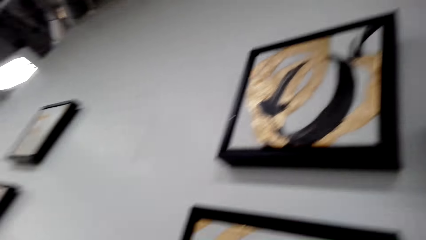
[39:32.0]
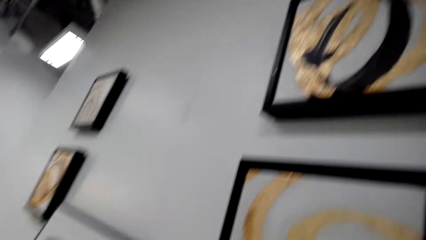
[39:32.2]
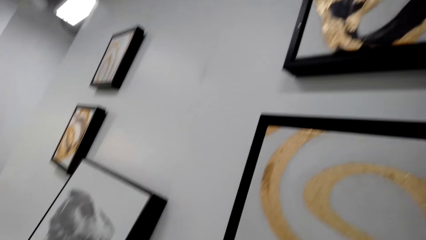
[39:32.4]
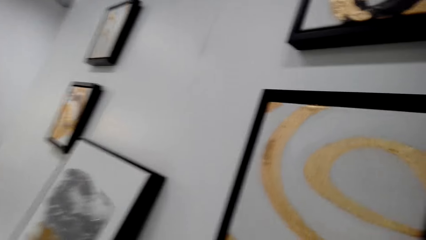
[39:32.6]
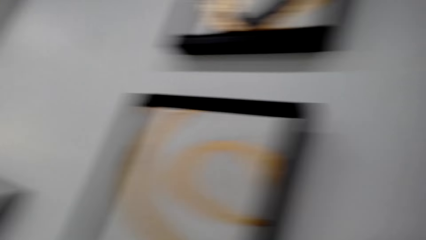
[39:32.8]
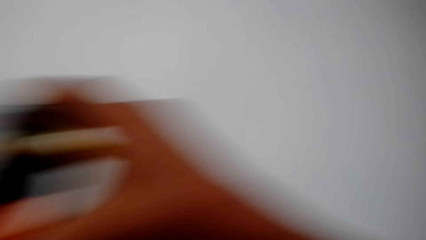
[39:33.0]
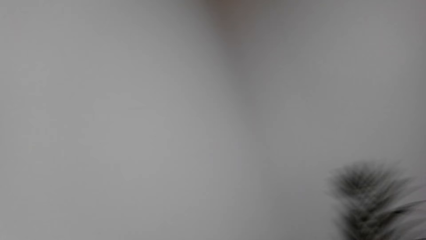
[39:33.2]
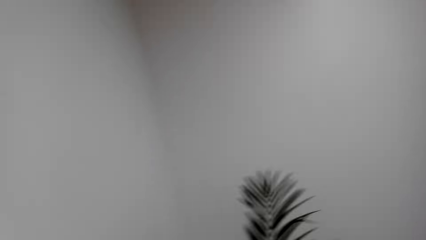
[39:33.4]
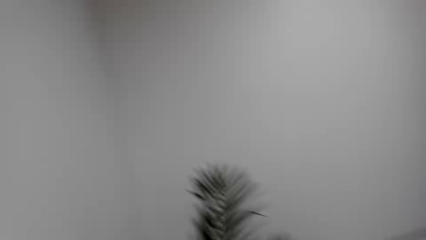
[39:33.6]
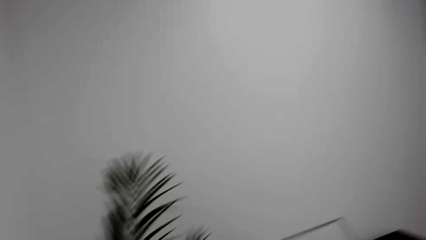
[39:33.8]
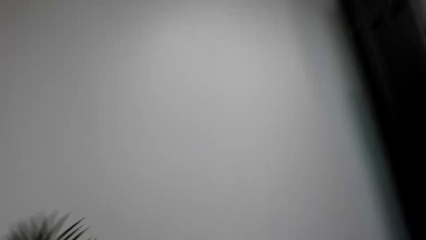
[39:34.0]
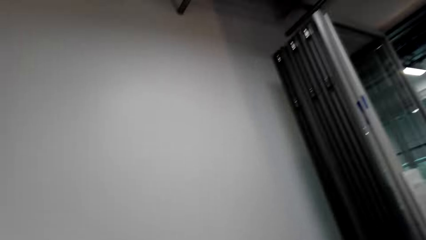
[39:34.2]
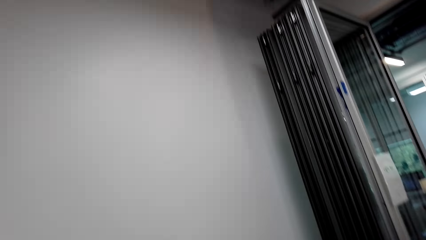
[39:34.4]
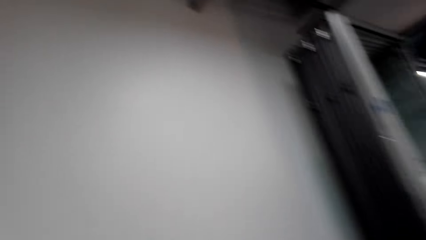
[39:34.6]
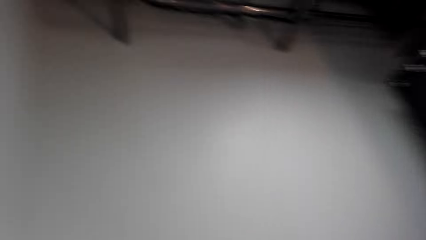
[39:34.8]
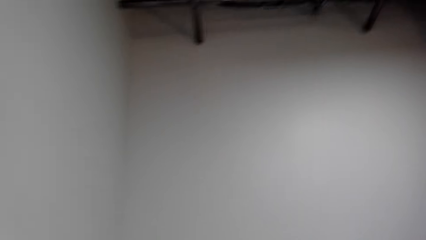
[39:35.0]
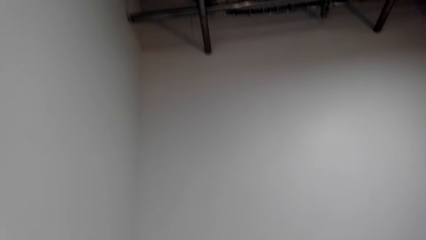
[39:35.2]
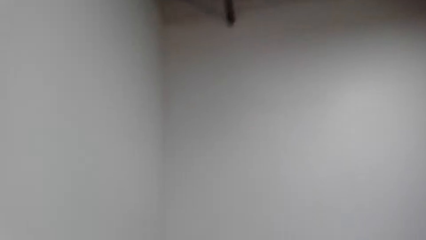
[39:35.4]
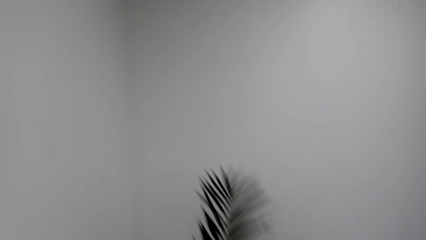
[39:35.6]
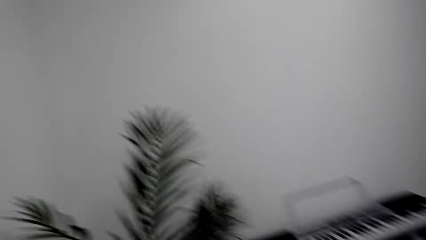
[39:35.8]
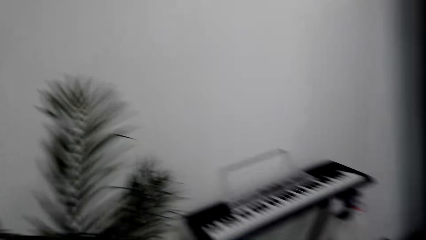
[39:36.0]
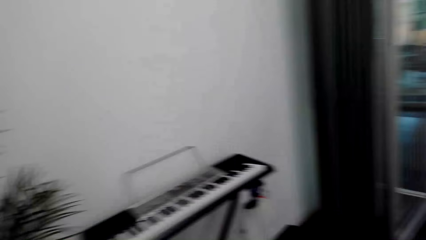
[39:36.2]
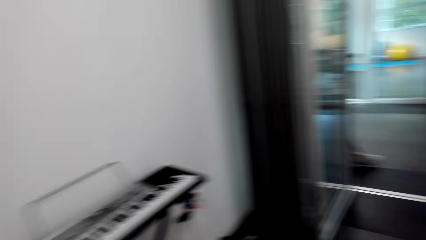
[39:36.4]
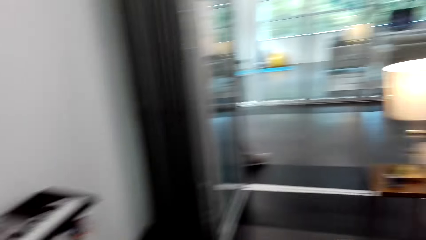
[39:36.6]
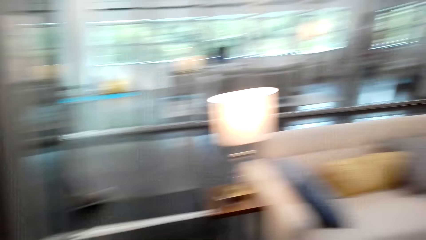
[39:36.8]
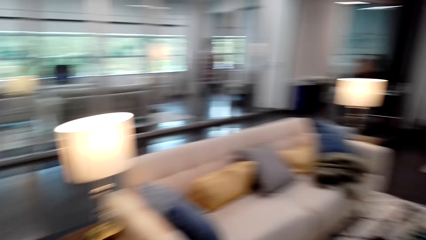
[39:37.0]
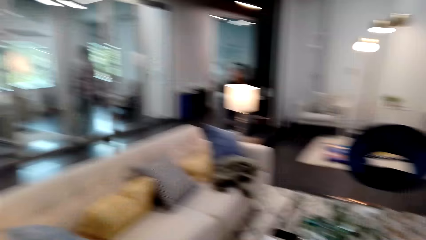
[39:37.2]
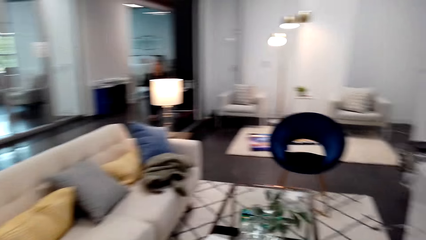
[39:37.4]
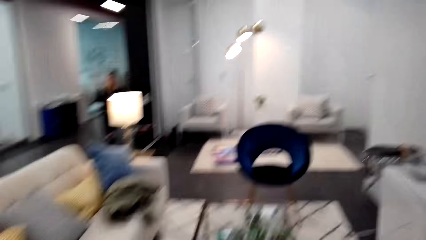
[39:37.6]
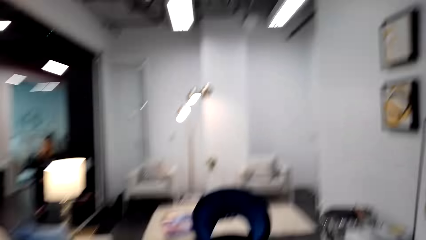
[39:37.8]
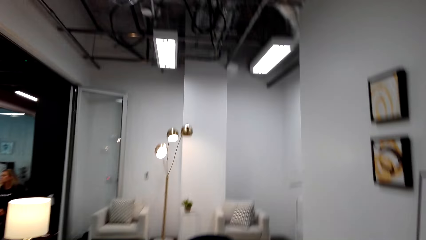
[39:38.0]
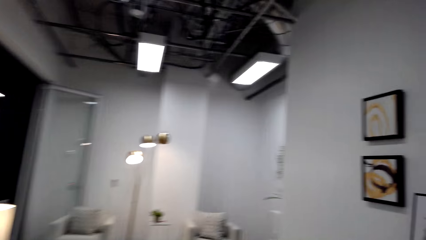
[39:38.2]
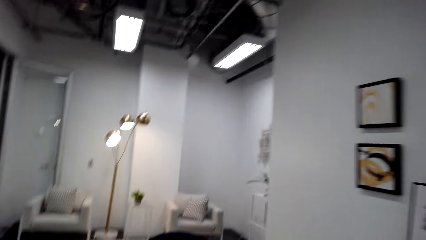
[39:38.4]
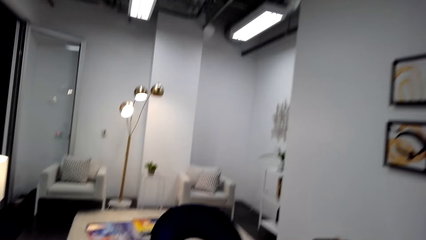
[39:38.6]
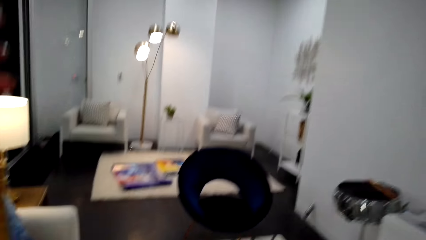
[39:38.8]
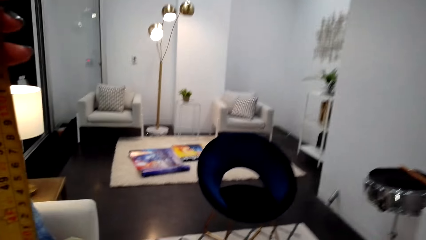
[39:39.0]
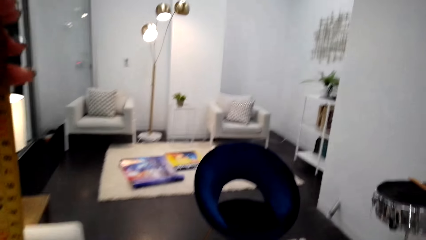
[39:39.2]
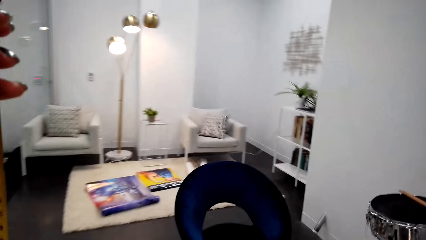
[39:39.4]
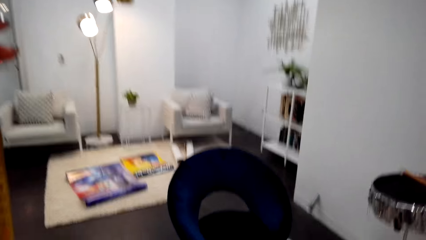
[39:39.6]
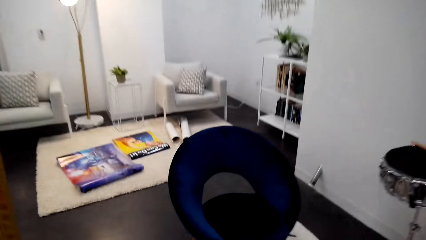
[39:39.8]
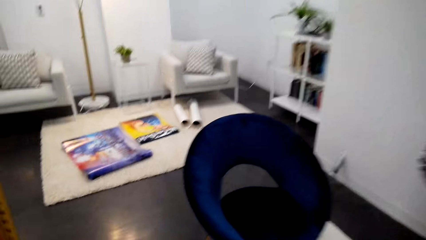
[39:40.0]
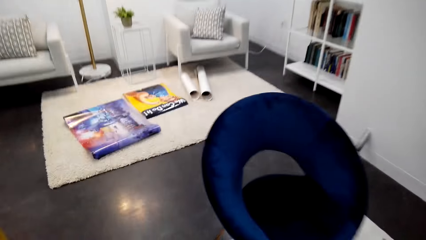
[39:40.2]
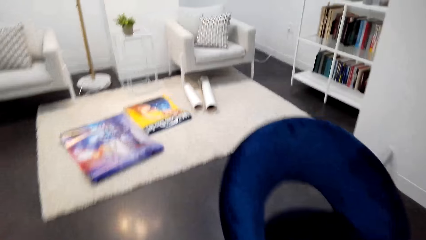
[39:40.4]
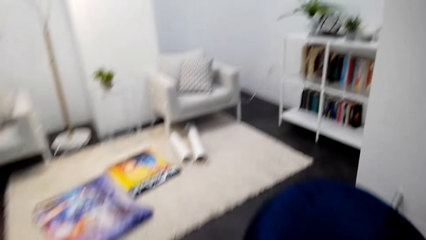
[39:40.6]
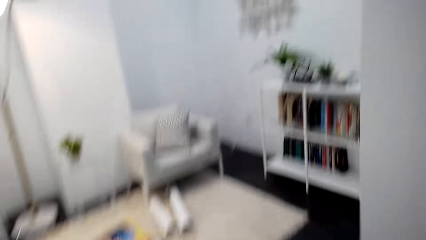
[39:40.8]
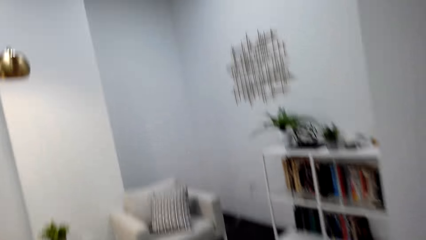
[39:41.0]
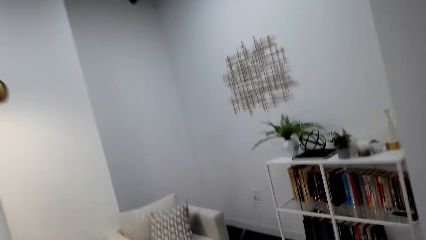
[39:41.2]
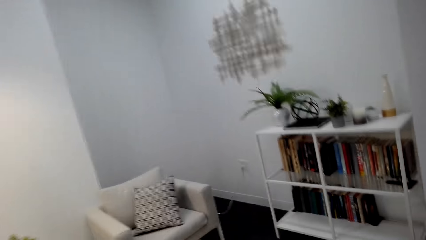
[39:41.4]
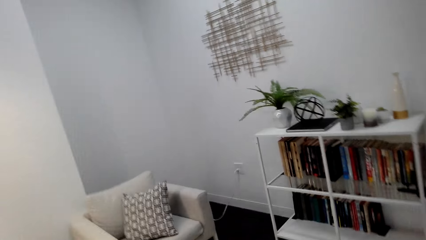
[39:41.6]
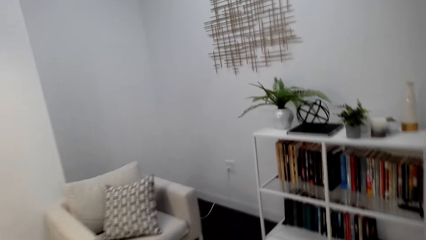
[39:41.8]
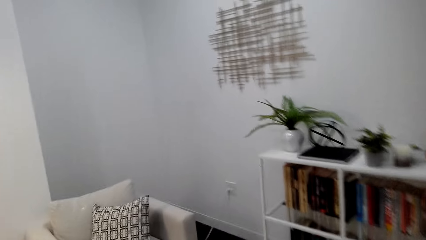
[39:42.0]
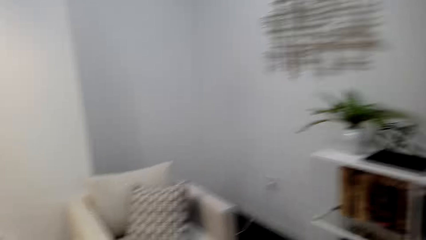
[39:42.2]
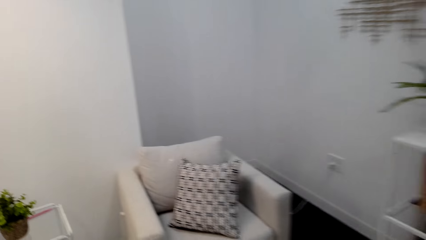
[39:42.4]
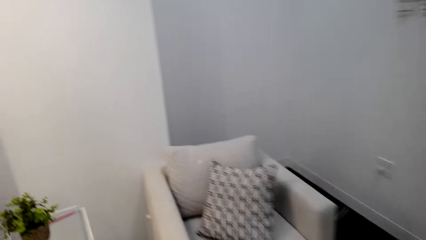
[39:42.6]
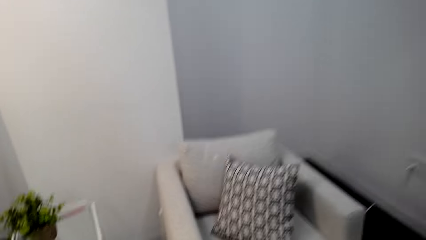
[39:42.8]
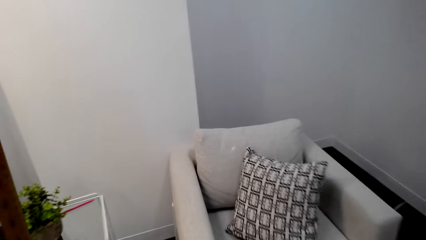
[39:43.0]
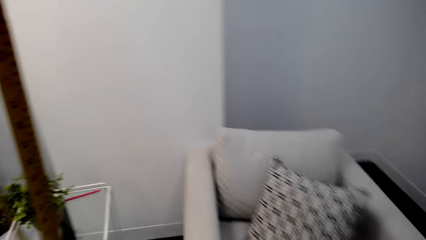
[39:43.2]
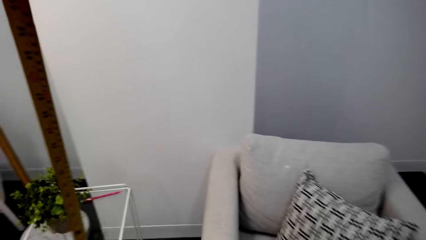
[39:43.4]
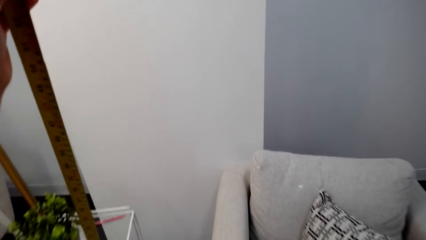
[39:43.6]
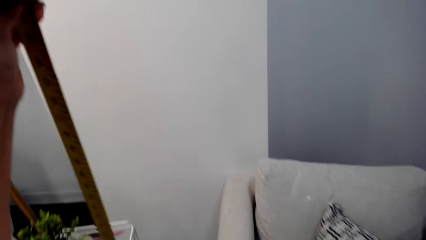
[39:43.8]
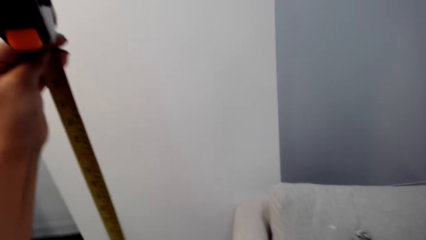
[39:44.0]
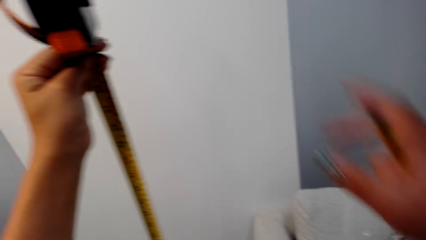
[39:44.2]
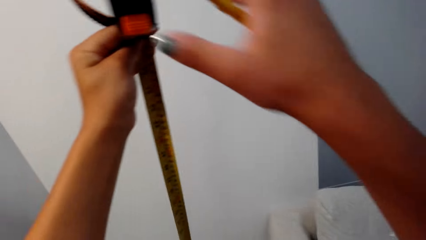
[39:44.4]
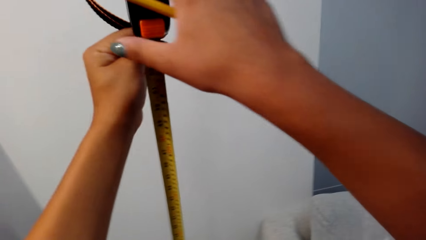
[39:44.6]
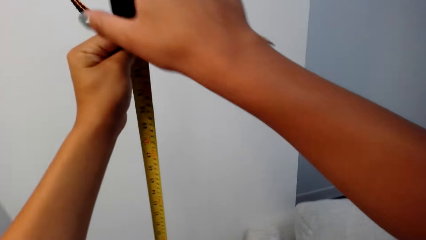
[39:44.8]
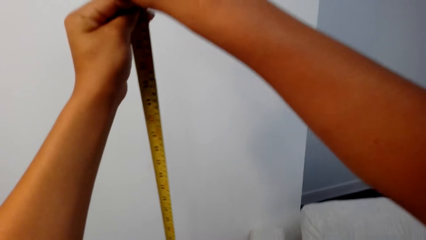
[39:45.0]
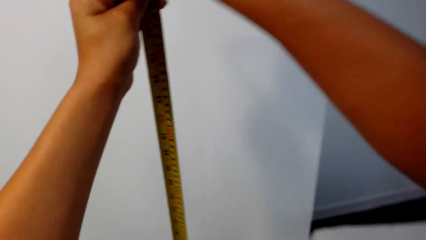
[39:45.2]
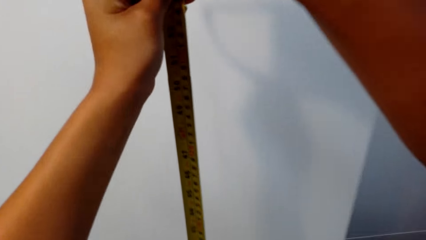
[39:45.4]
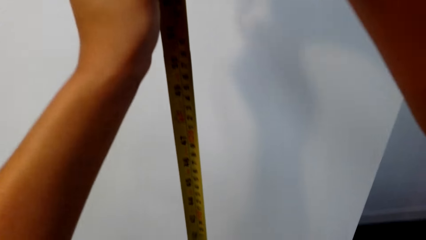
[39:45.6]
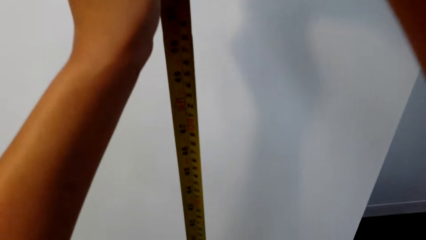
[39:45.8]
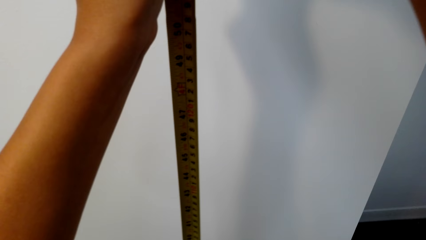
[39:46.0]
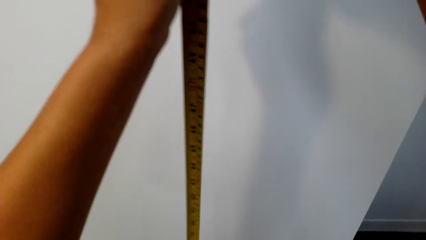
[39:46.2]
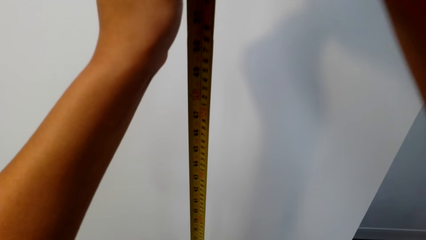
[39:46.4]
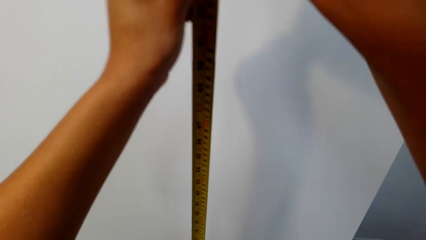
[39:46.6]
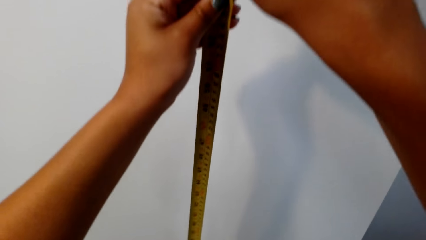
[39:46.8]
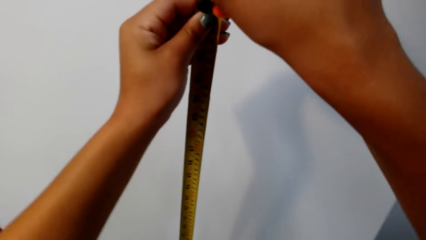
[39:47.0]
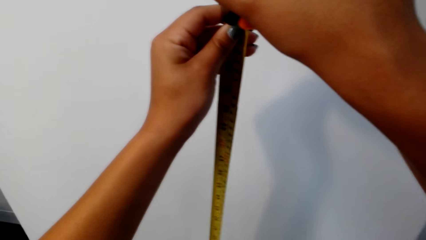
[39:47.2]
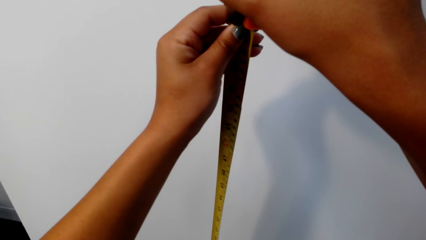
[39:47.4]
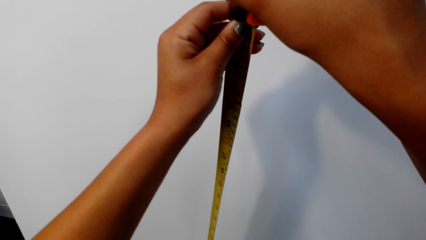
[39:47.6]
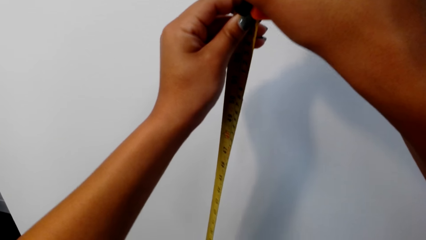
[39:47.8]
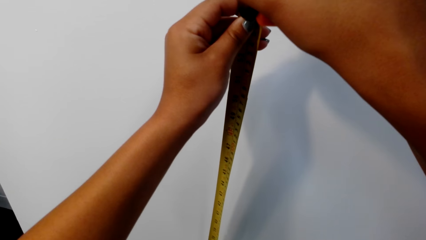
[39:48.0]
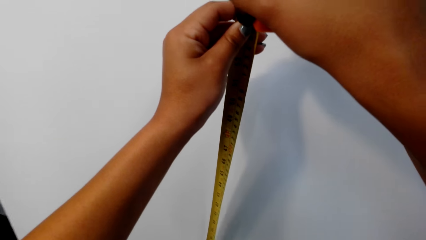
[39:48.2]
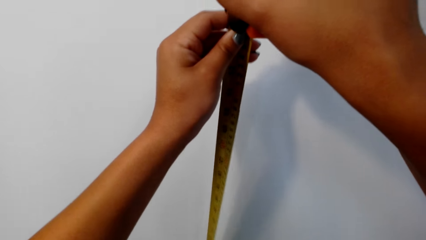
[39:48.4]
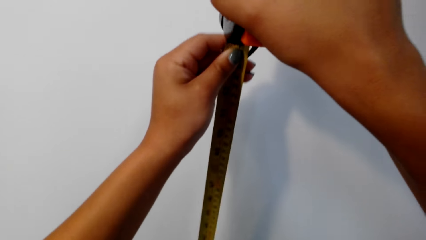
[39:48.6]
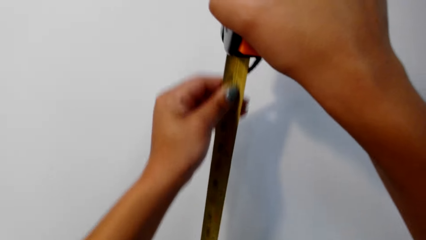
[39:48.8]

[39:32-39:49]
The camera wearer walks in a room. She moves her hand. She steps down. She walks towards the paper poster. She holds the tape measure up. She measures the wall using the tape measure.
